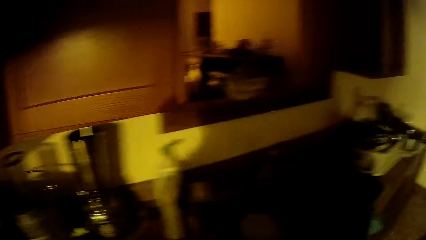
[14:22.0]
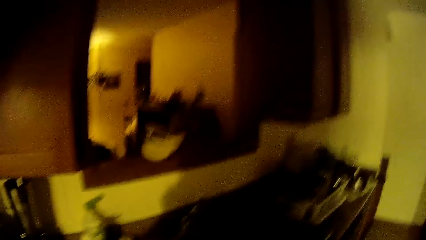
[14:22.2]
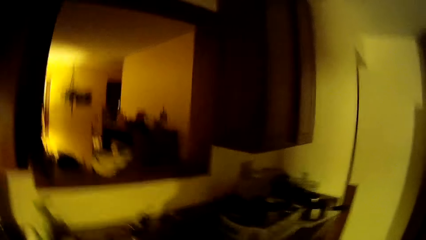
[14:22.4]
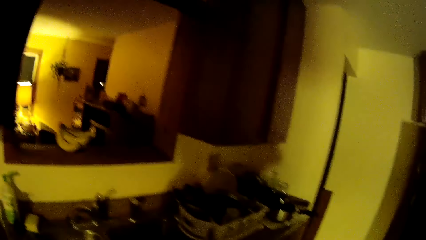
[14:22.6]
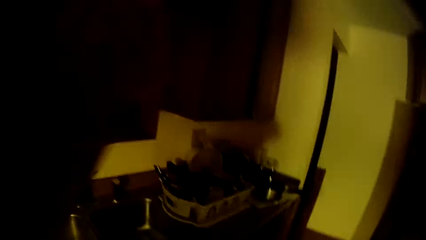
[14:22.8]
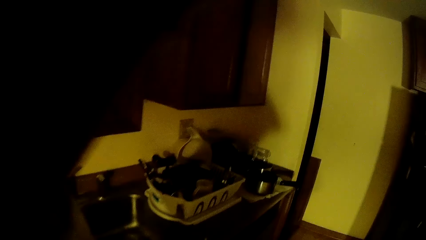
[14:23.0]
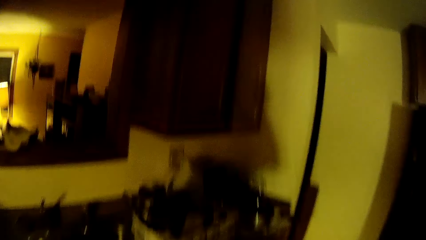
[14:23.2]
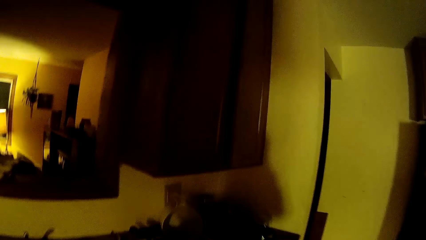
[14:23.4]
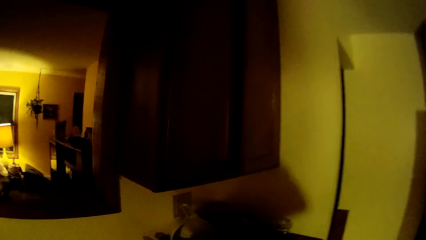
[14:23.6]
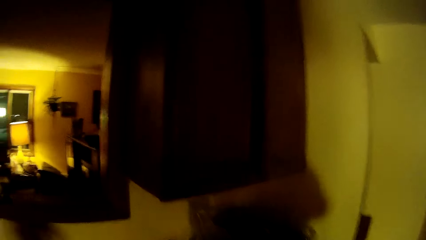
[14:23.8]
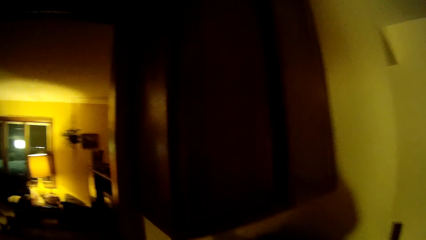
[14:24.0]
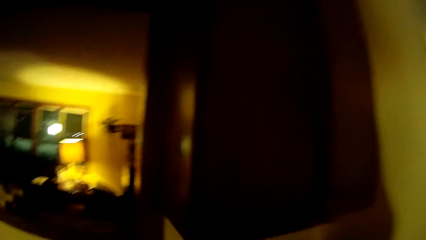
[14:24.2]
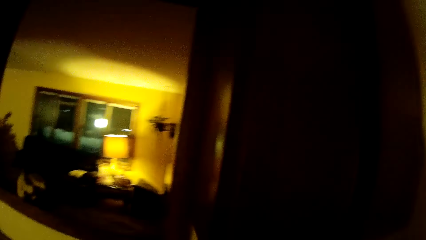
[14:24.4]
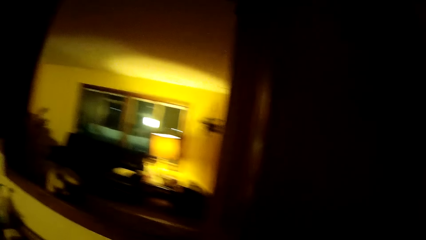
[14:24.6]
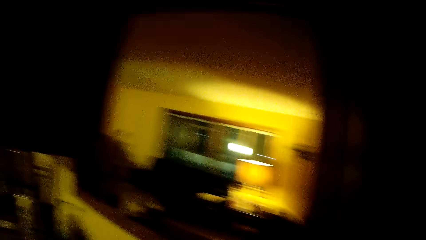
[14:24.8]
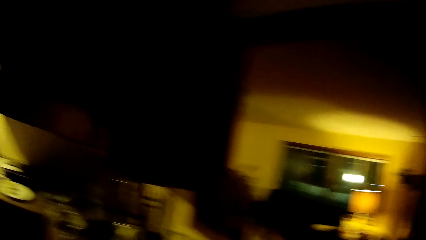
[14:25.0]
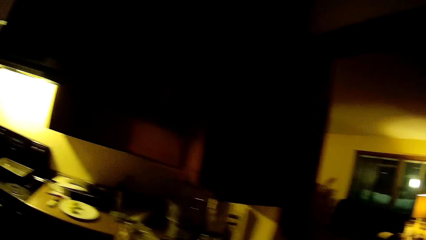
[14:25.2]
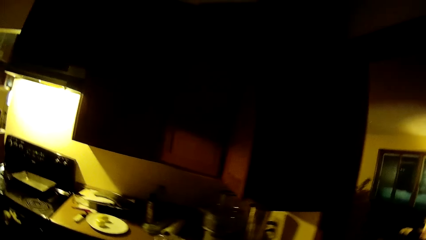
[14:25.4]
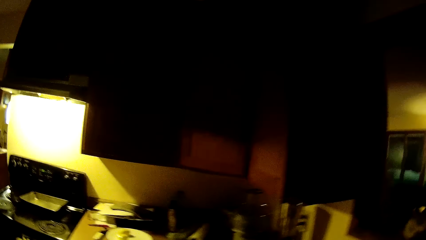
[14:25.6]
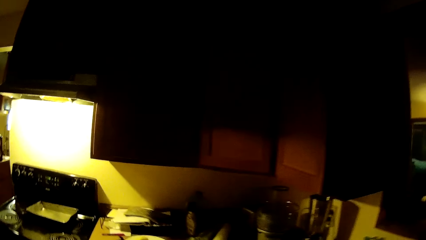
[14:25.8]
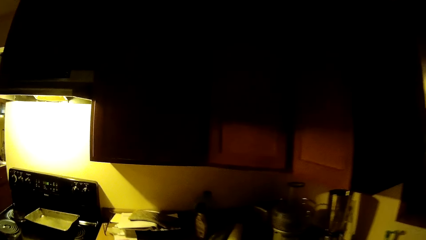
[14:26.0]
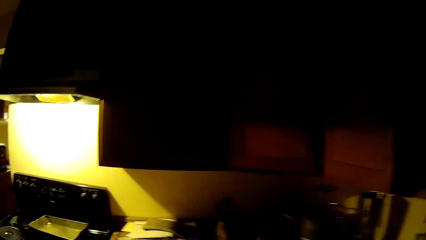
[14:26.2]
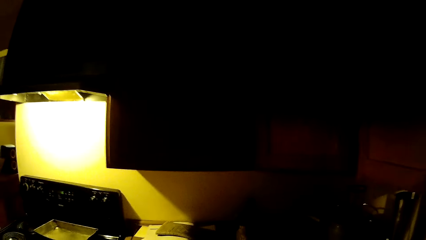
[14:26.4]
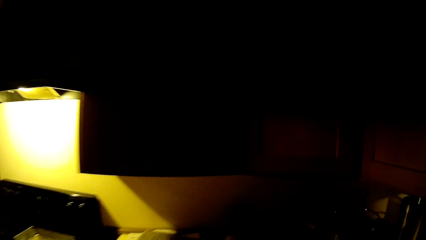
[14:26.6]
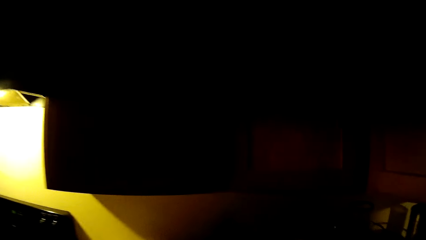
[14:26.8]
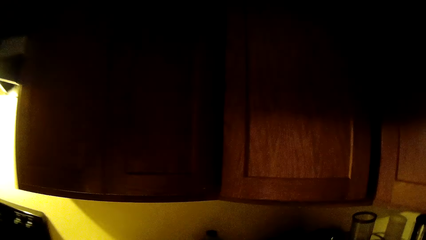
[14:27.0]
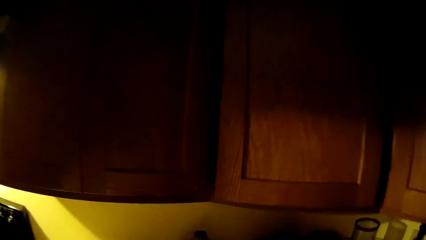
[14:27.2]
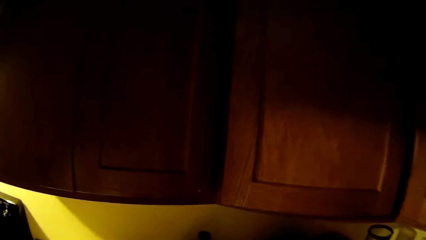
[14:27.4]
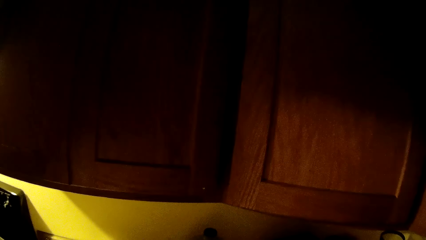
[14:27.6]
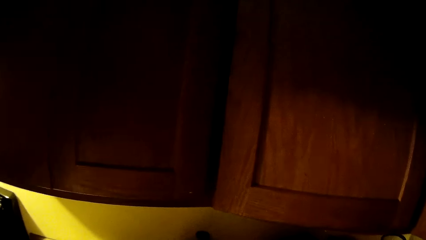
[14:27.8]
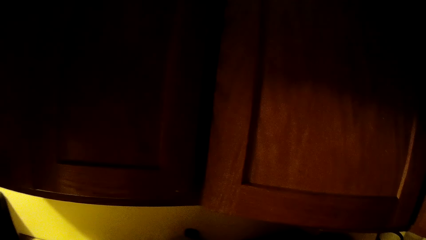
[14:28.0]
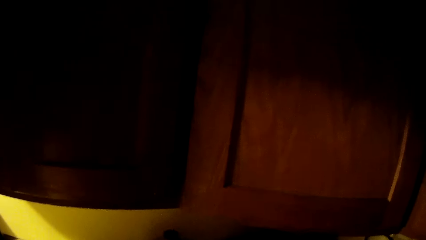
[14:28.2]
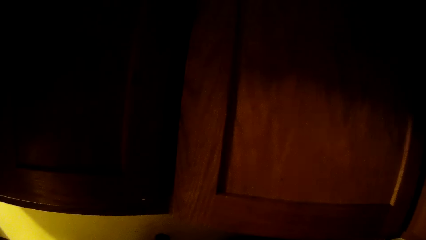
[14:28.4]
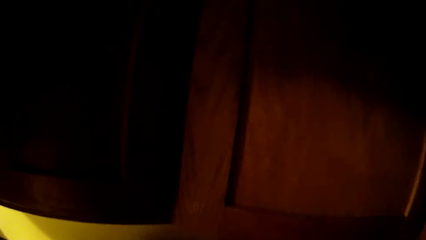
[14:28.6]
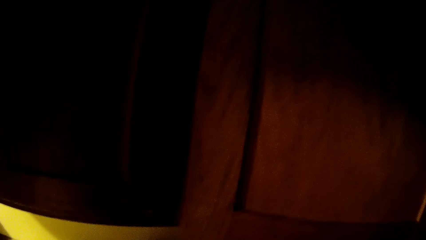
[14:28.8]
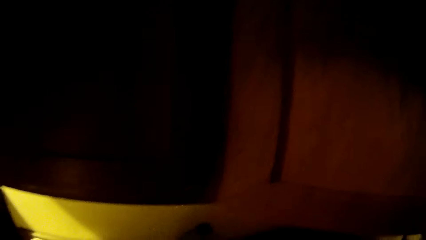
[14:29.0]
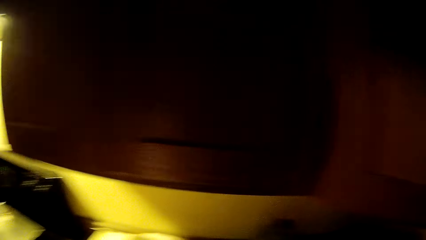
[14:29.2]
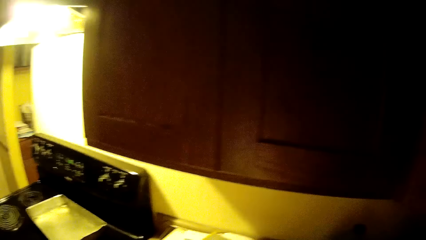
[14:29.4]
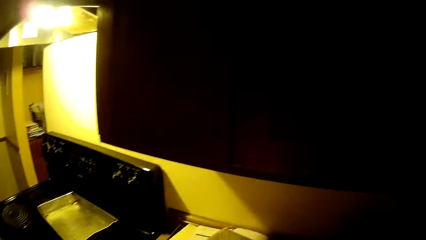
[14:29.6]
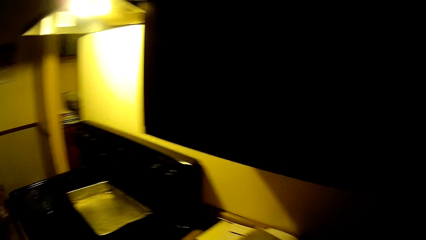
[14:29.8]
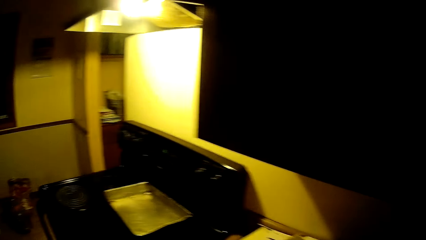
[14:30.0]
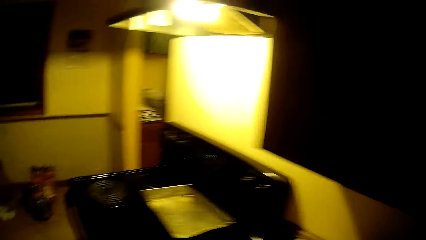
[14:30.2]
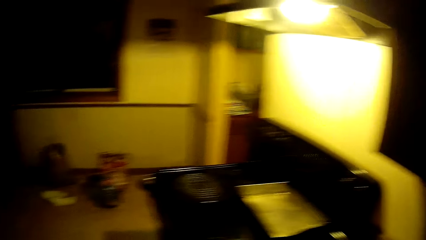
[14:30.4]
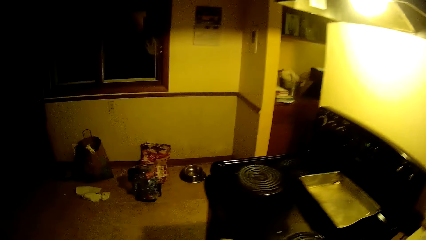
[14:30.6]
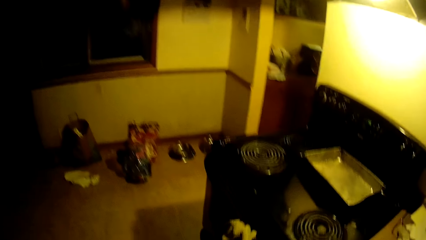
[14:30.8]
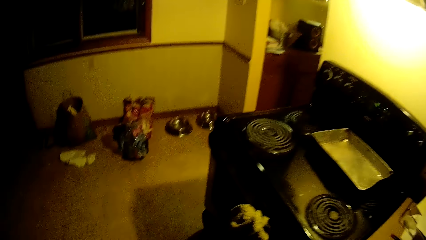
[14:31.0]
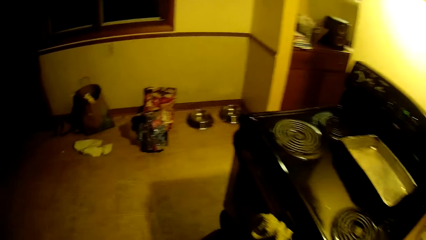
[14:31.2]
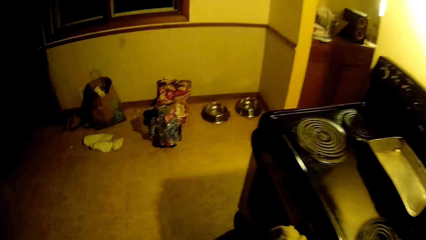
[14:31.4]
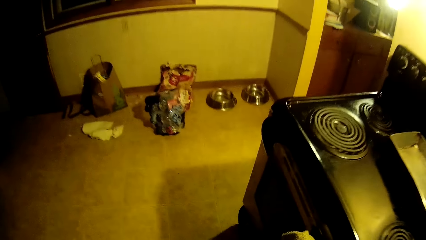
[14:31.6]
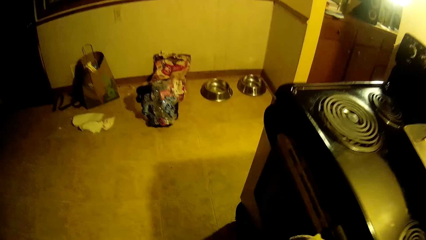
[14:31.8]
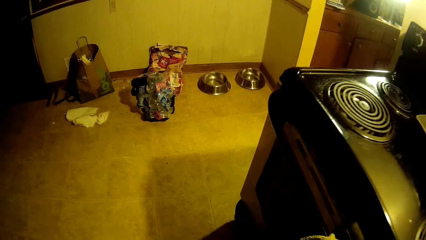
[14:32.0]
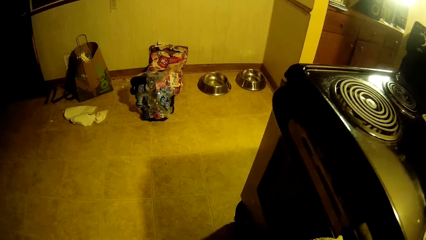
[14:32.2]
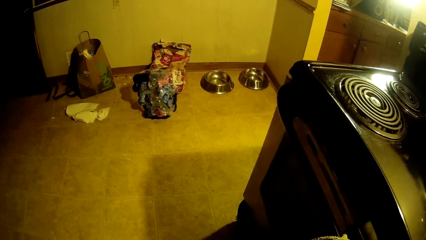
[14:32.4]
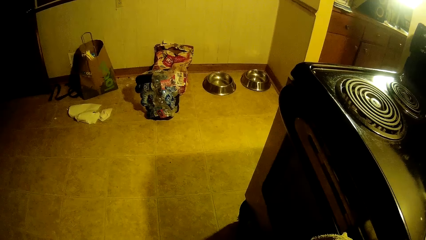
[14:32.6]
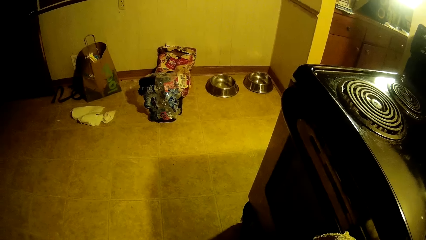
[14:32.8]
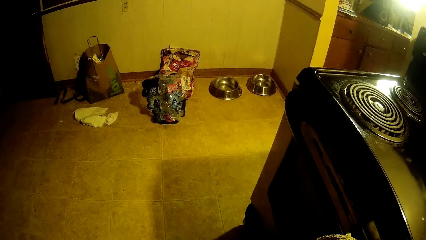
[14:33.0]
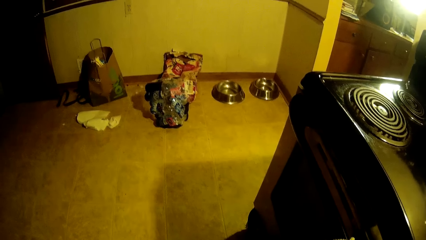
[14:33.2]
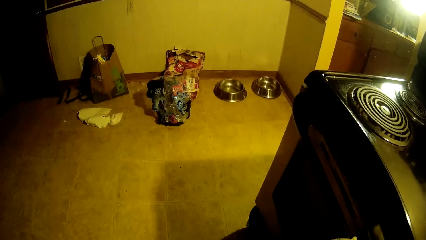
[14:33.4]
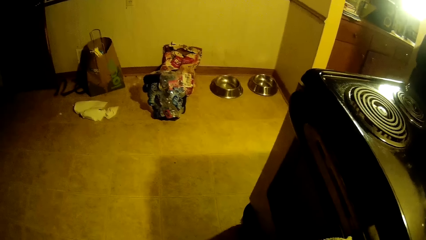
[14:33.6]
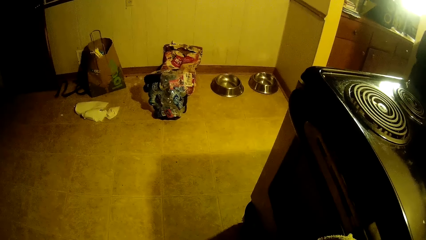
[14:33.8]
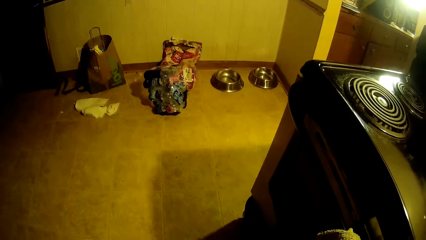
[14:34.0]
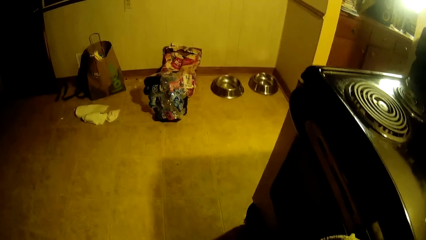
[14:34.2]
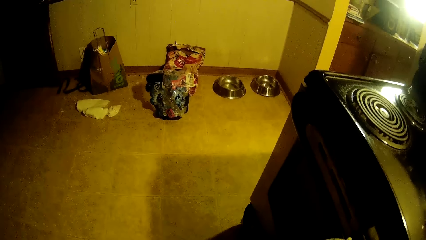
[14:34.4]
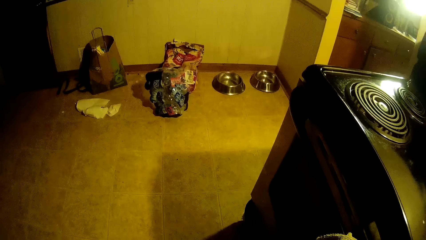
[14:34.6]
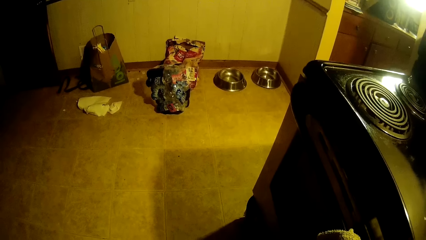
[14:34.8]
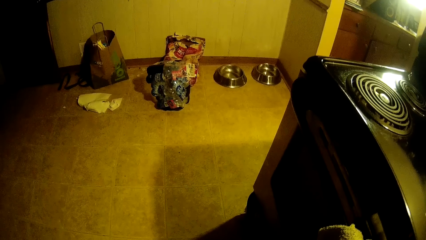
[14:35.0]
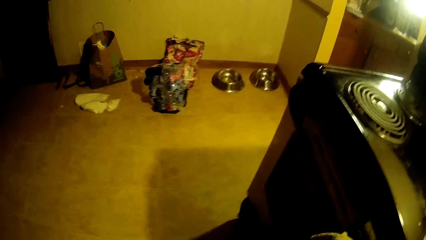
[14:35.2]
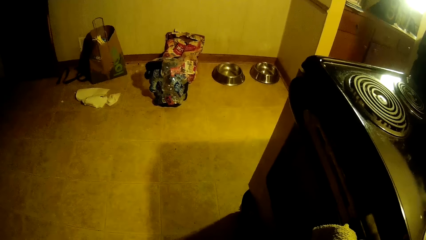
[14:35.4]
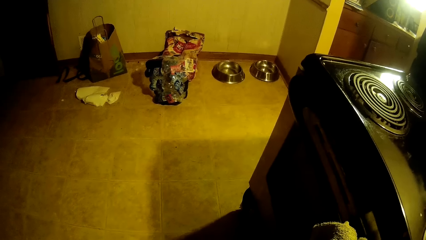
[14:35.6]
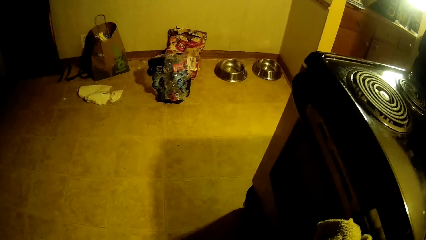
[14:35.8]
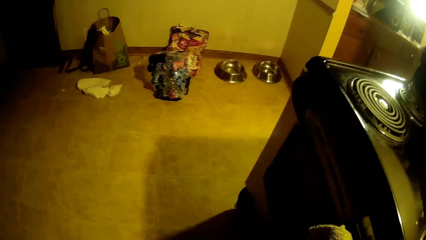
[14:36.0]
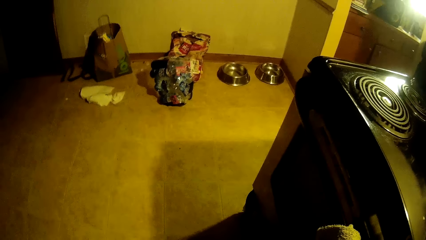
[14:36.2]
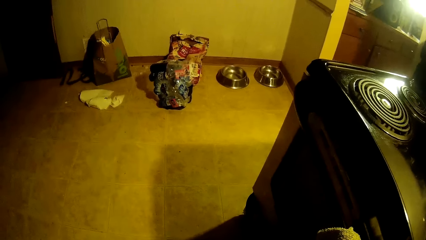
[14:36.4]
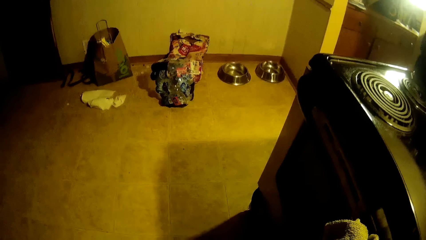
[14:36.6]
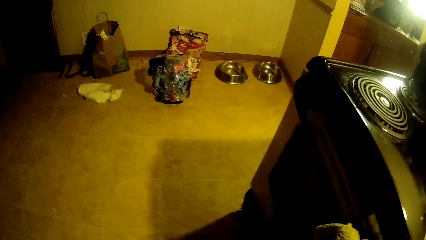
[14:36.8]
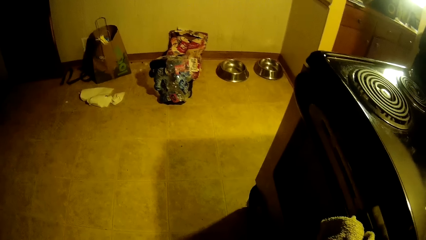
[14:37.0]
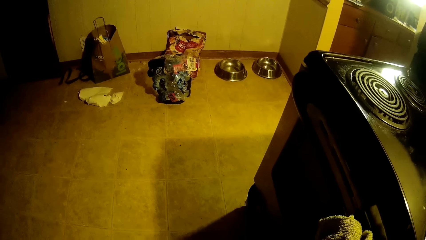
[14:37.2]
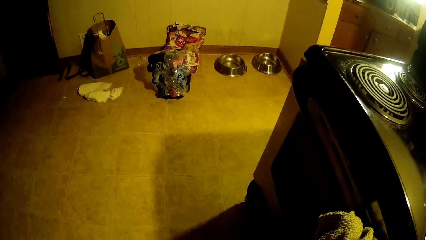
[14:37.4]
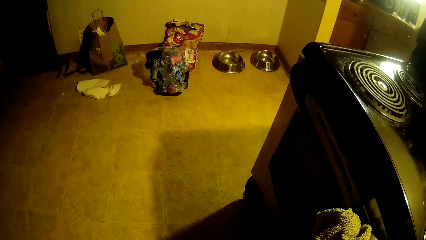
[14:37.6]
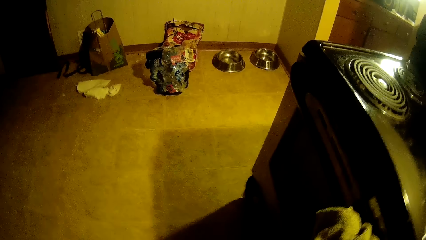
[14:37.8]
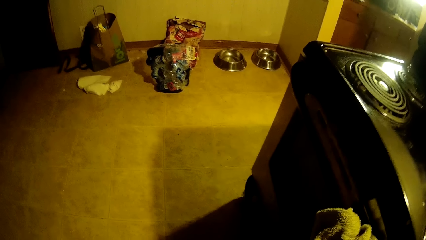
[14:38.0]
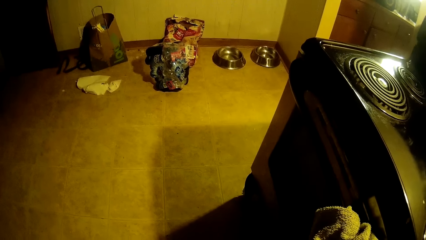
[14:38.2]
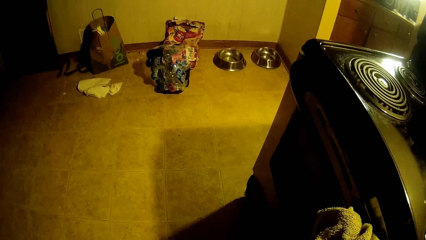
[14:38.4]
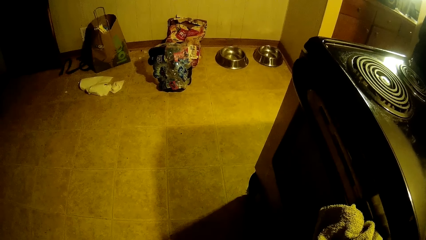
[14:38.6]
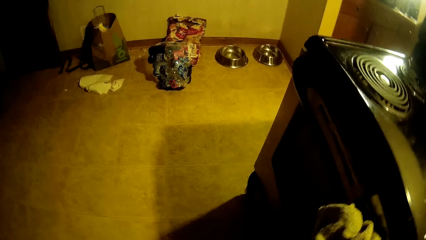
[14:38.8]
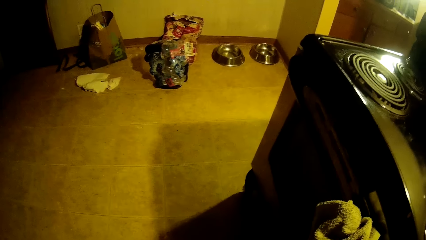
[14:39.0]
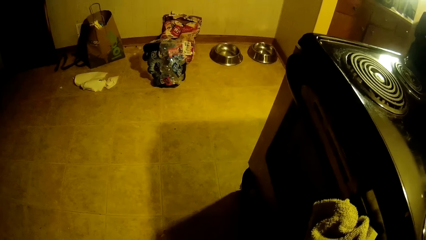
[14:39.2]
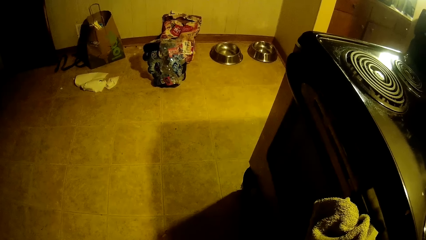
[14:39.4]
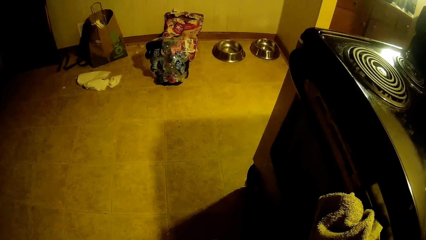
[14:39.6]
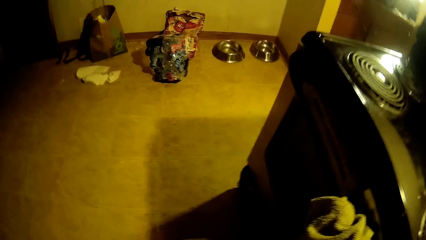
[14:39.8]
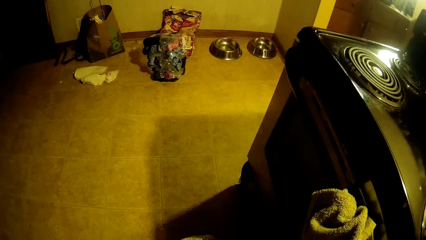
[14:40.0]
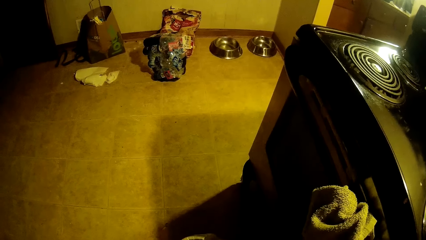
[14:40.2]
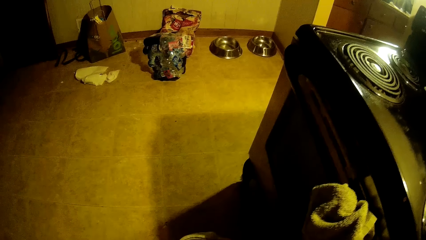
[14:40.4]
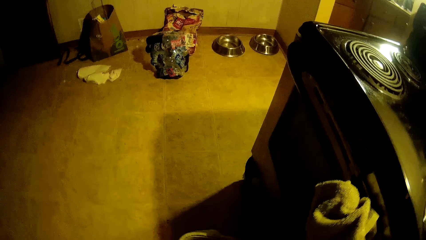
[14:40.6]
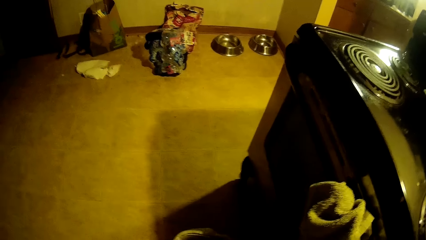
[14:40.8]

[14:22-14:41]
The camera wearer straightens her hair with both hands. She walks around in the kitchen. She looks around.
